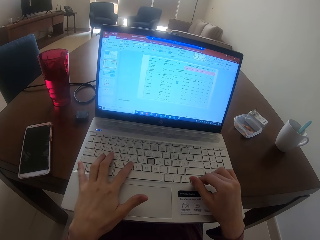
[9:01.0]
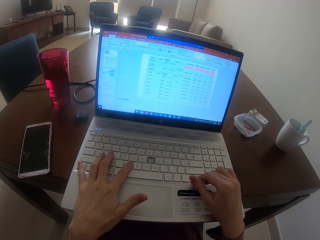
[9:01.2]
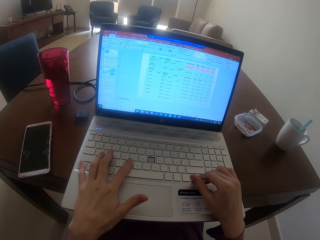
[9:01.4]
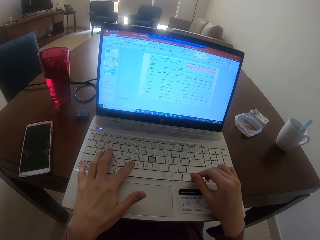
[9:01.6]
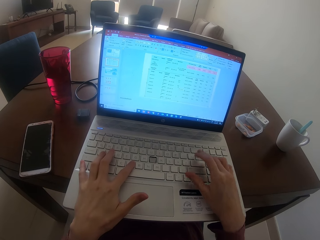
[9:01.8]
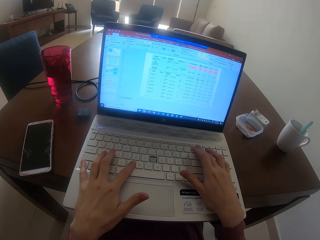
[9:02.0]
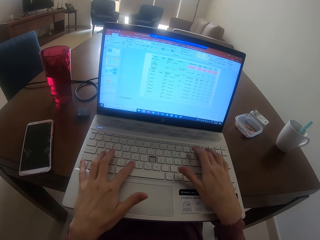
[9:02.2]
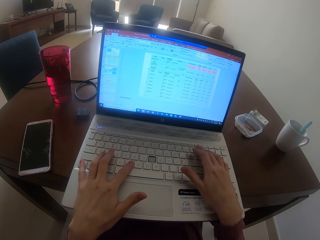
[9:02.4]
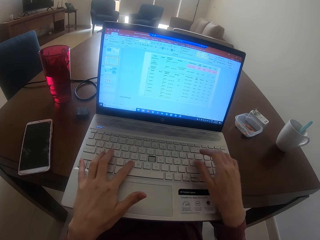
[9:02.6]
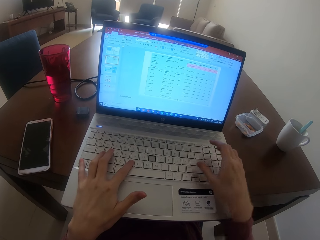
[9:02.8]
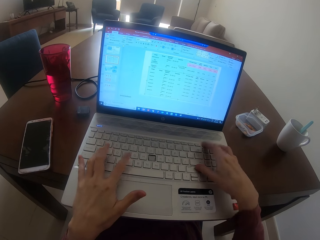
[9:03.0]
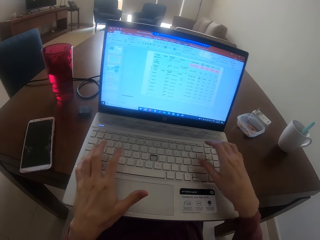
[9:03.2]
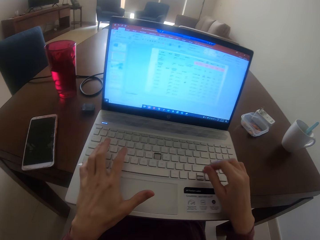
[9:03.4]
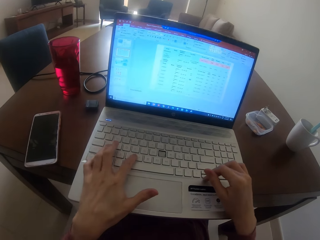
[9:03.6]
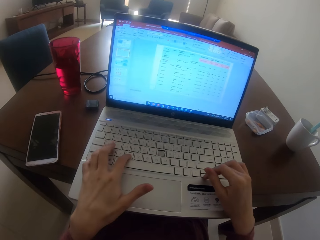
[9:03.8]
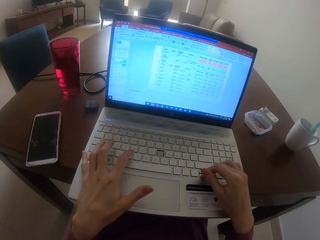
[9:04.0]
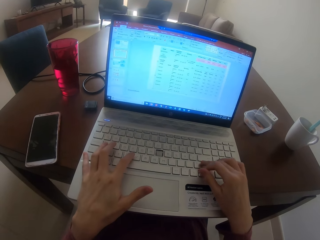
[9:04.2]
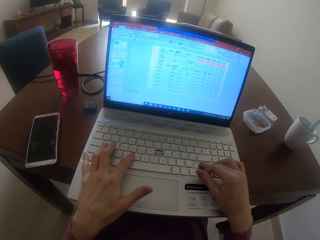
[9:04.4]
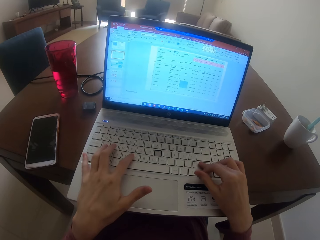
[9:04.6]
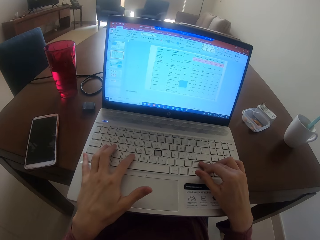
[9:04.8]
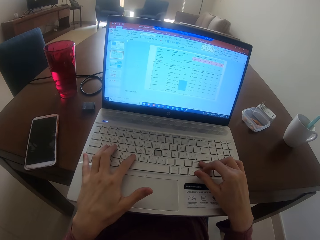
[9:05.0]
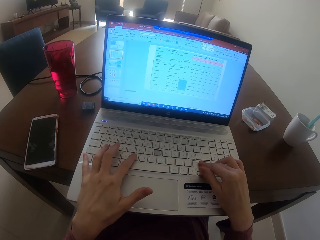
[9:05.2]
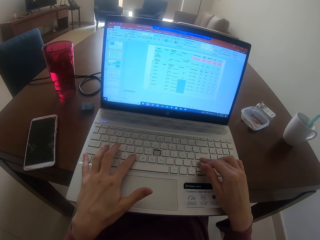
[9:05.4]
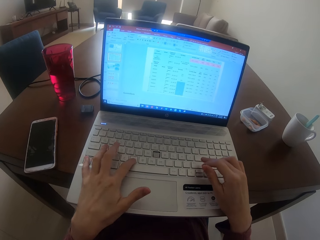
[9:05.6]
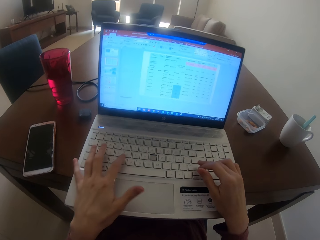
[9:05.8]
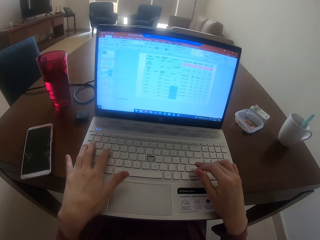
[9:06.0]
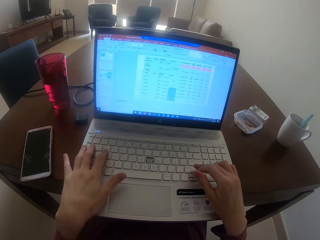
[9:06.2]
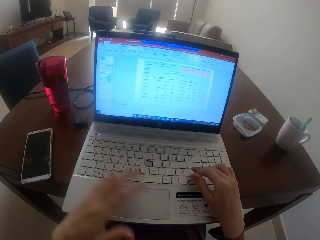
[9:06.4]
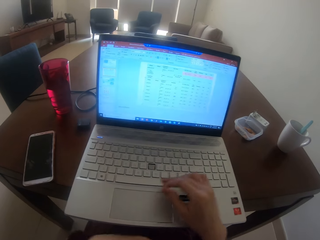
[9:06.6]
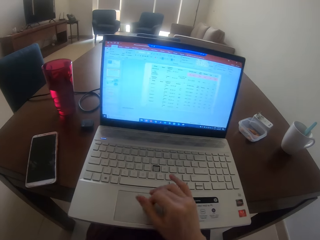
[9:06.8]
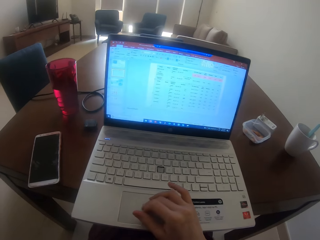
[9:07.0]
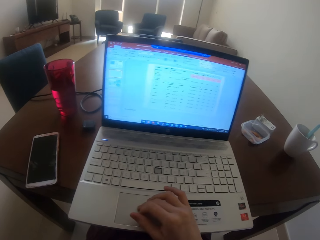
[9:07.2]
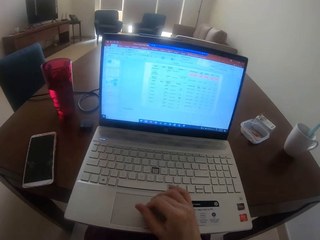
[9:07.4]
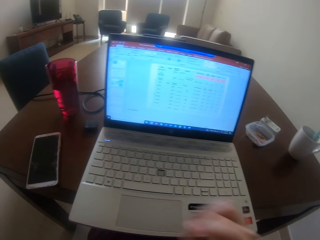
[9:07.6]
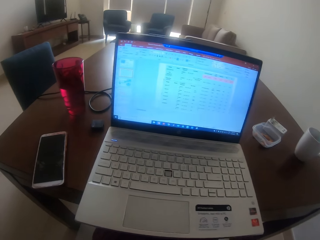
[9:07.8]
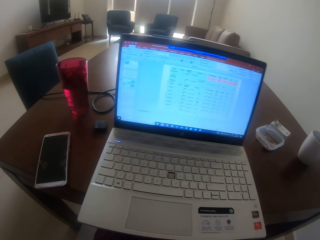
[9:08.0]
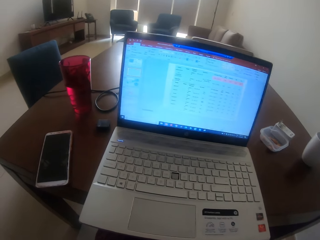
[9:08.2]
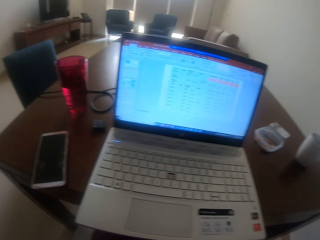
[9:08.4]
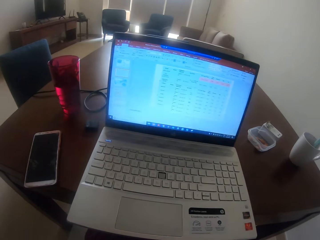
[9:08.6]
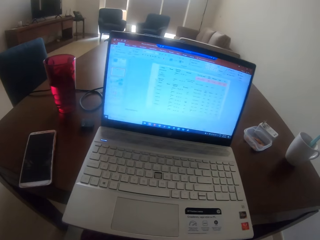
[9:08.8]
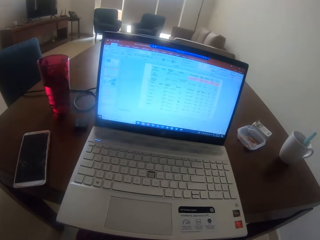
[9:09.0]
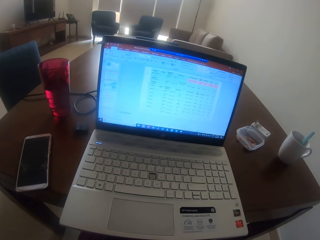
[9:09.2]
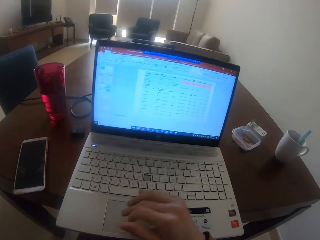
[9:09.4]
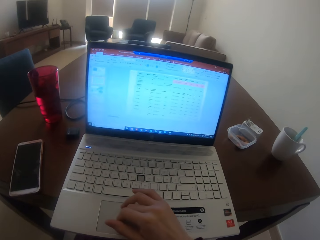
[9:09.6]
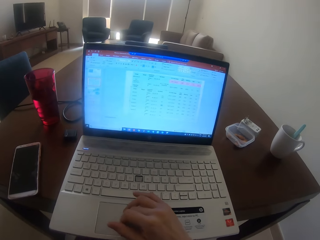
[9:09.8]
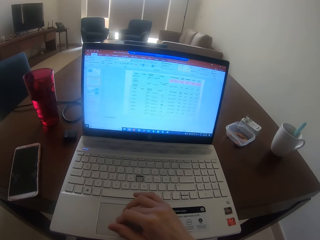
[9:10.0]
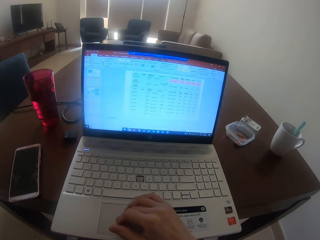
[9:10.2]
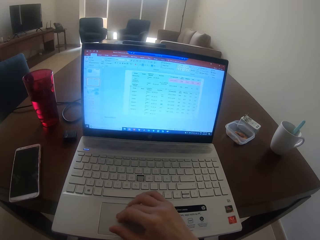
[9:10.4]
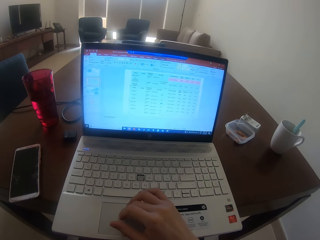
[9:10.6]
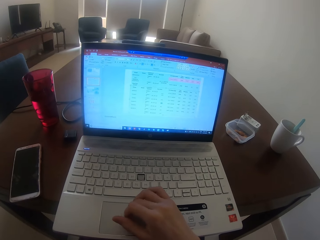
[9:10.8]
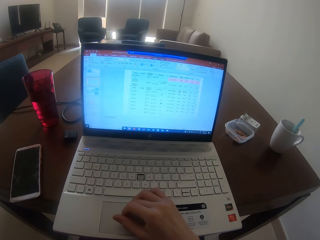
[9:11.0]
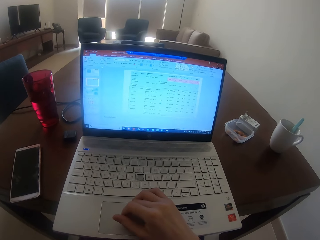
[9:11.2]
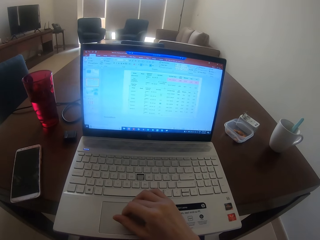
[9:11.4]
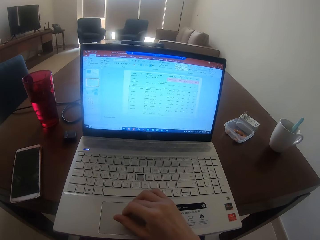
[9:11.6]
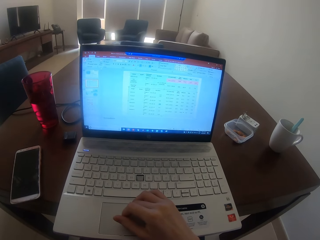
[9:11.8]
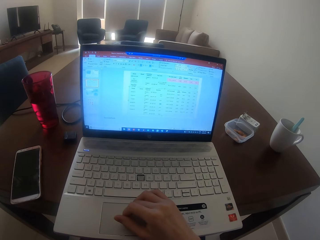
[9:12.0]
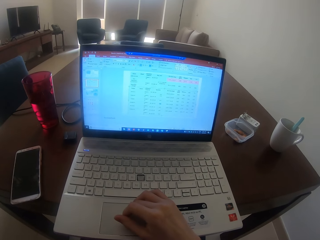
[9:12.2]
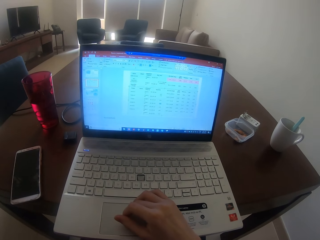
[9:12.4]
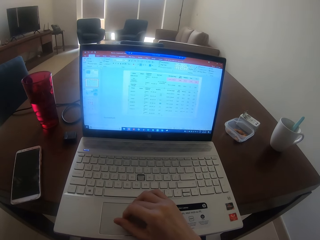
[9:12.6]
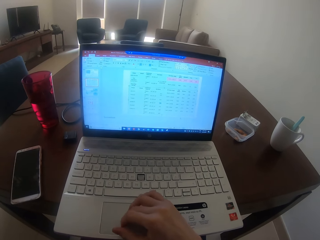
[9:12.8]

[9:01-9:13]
The camera wearer touches the touchpad. They touch the keyboard.

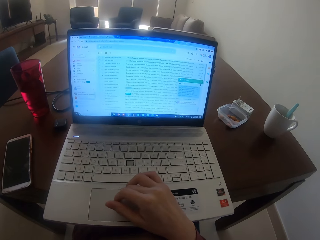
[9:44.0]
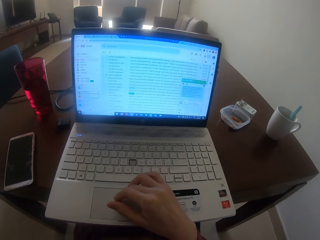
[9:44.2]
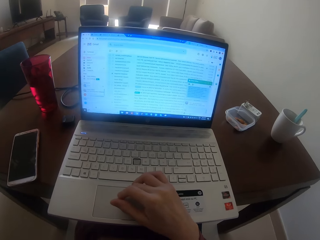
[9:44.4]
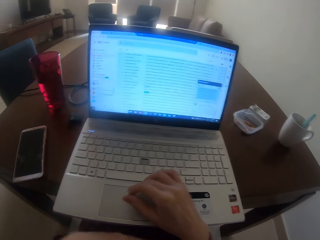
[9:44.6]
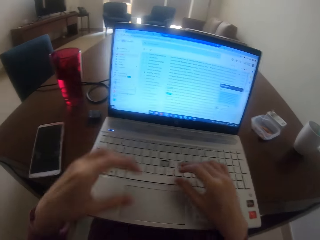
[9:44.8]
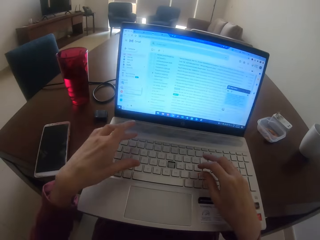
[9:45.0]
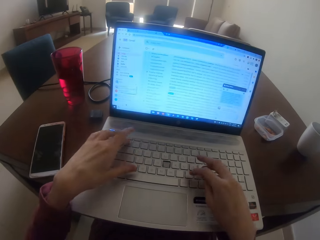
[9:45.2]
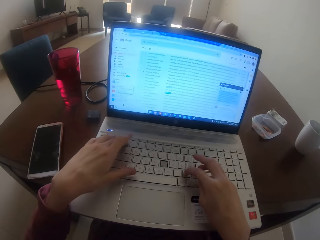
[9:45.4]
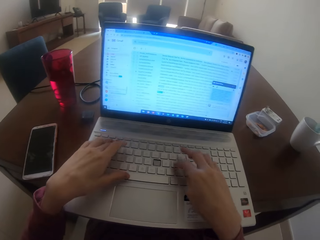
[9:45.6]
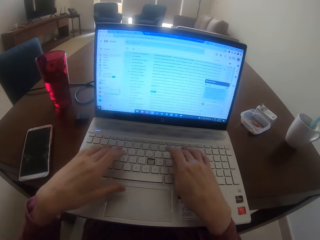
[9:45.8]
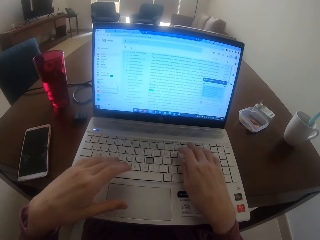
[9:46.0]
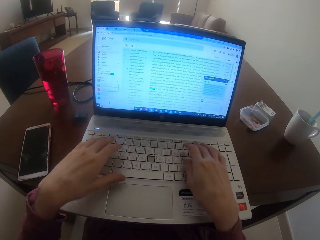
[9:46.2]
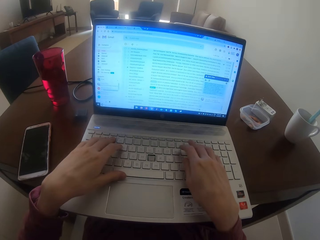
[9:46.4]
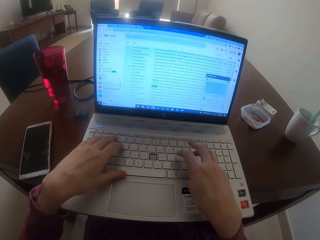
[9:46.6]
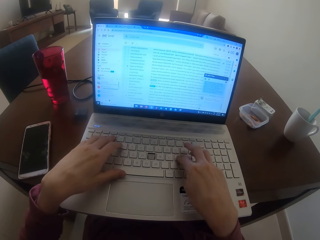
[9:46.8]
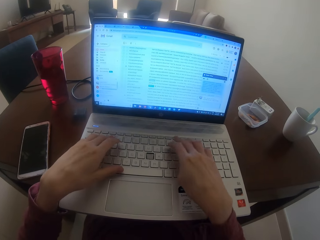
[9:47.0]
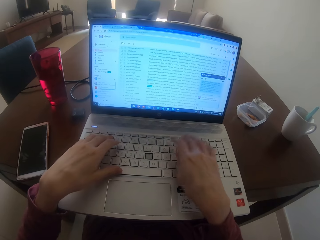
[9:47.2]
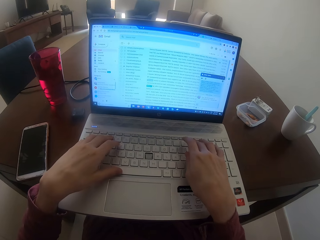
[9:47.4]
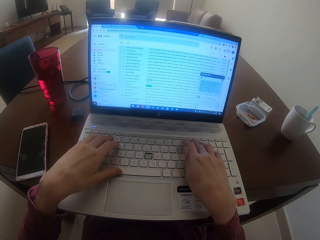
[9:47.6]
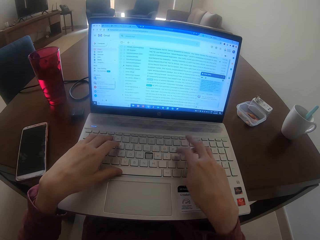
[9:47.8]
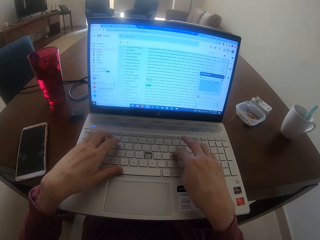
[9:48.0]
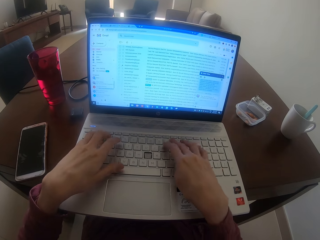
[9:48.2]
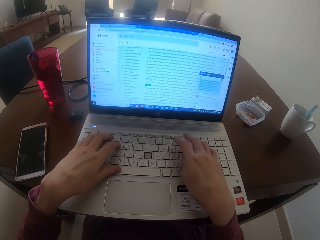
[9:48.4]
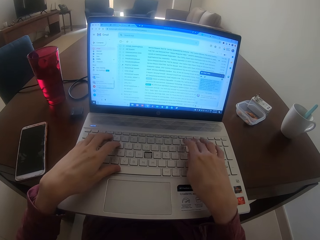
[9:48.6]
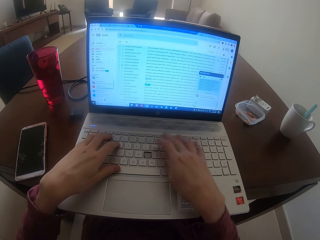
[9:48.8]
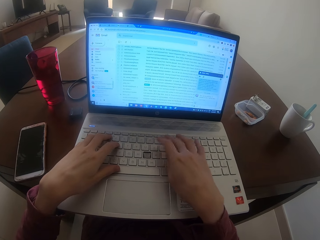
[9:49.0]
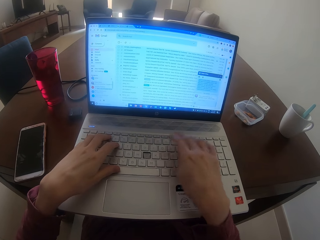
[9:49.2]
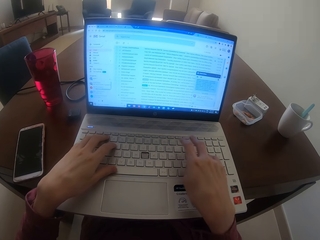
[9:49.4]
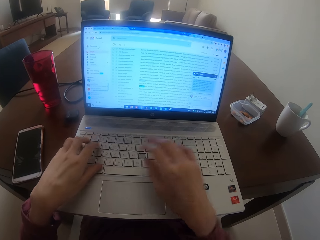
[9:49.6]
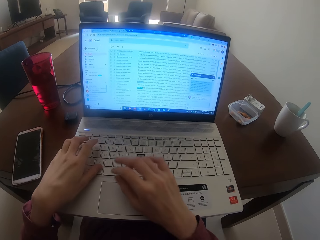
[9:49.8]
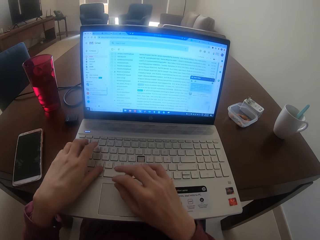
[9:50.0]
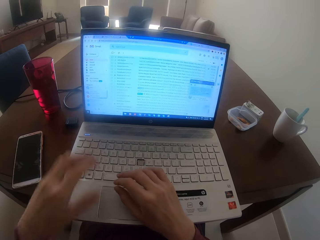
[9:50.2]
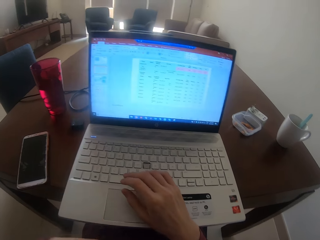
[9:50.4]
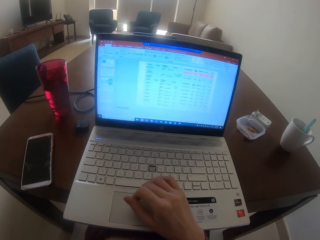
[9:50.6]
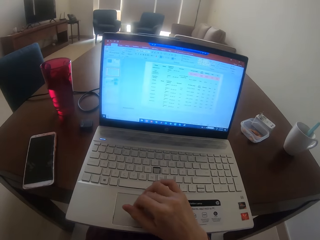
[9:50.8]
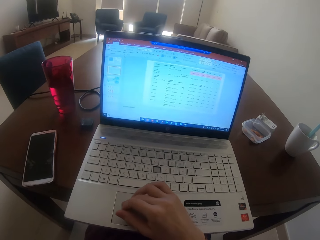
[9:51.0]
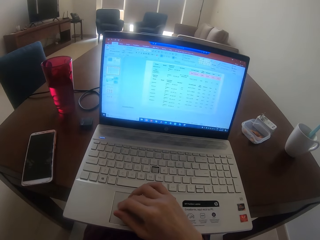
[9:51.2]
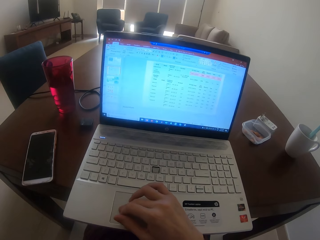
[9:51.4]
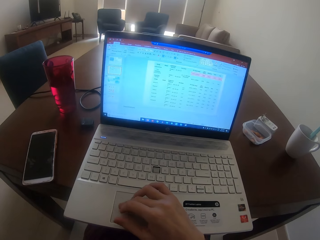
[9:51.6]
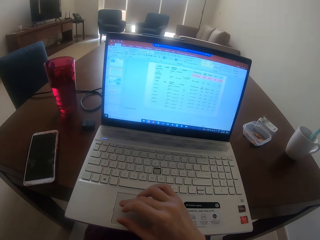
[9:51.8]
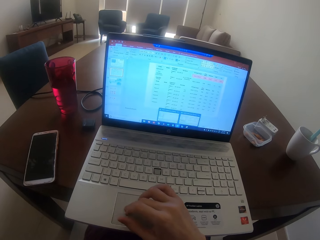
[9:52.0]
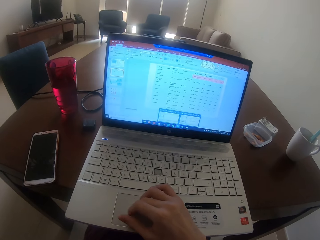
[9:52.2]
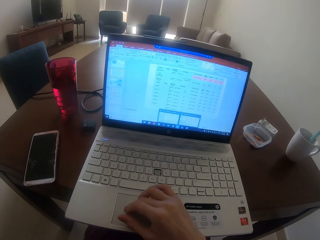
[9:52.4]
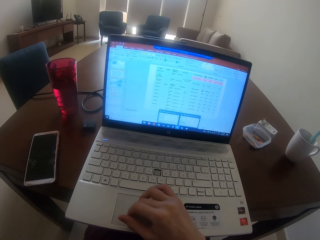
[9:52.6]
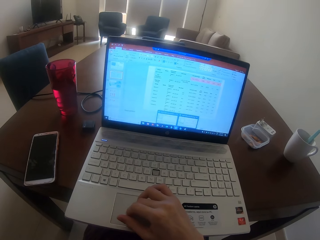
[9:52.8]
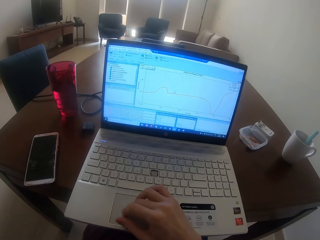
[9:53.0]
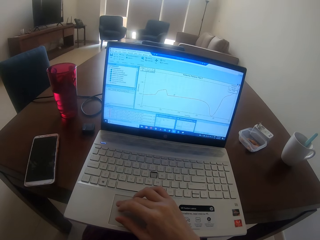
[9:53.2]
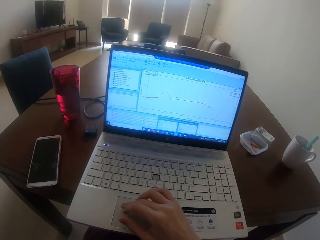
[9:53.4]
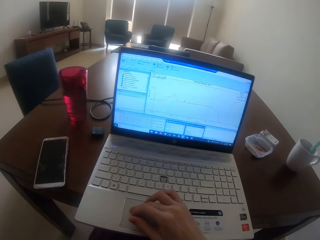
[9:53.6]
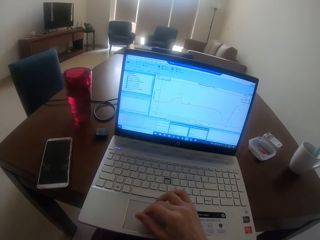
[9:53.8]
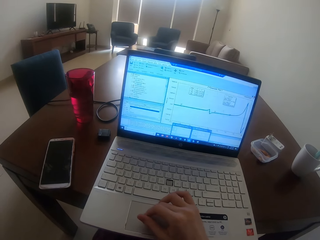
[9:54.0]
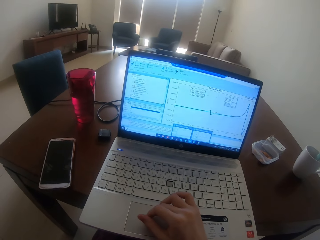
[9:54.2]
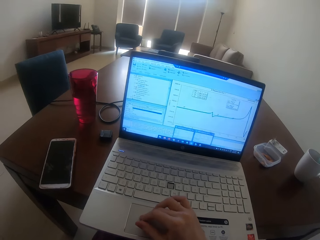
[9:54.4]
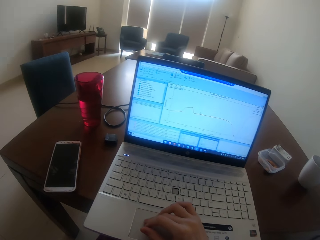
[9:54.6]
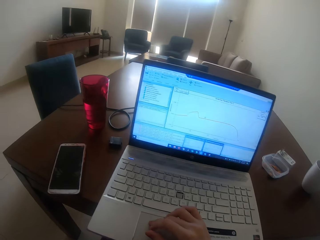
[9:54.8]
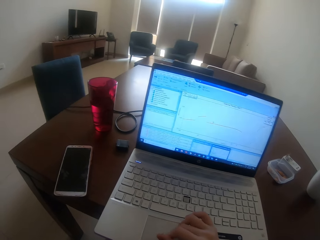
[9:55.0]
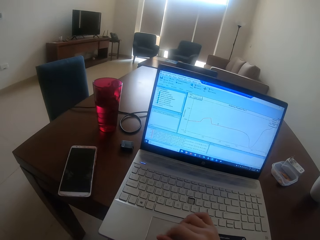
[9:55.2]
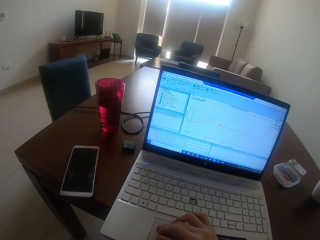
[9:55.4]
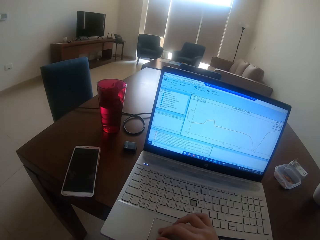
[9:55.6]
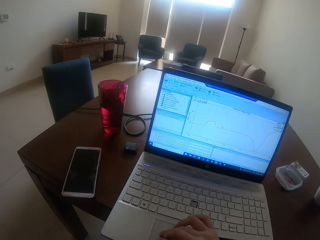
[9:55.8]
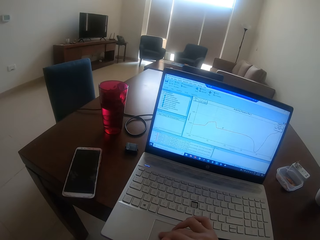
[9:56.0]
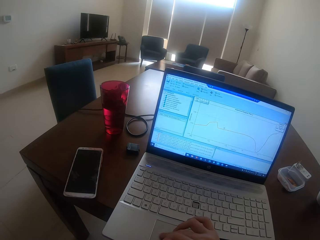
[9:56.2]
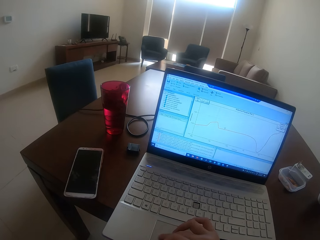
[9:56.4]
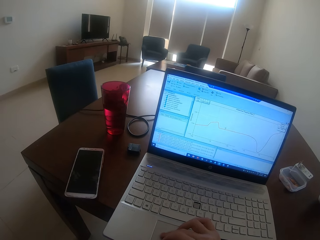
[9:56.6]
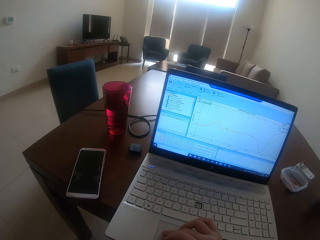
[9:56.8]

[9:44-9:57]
The camera wearer types on the keyboard. They touch the touchpad.
